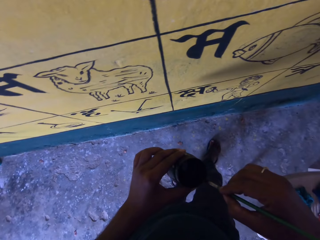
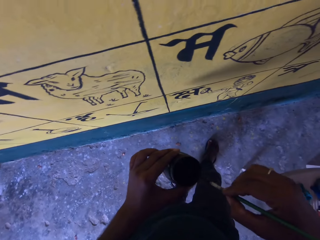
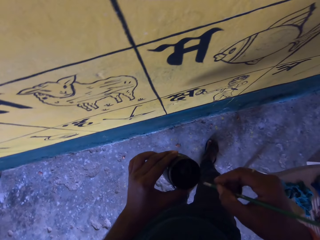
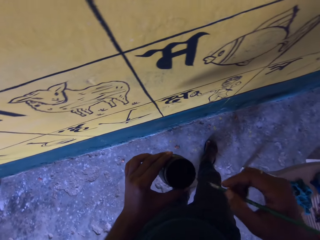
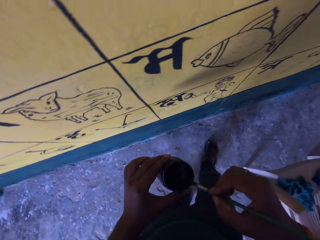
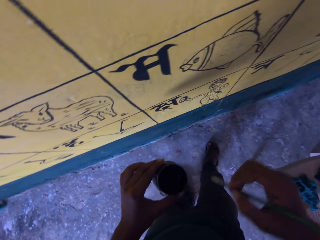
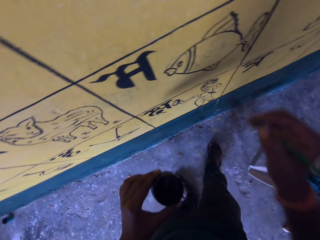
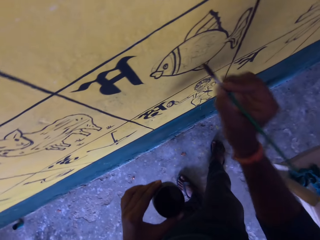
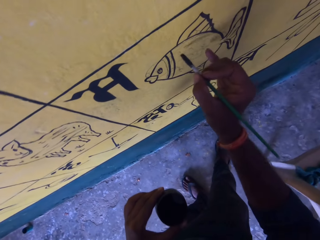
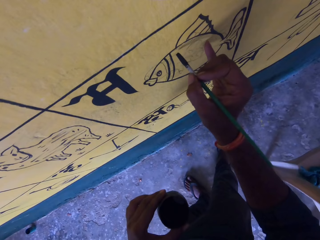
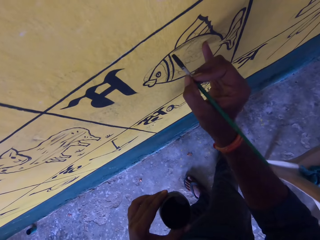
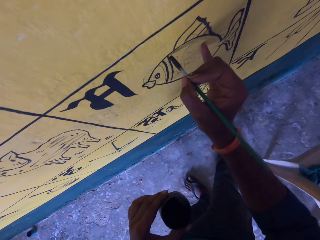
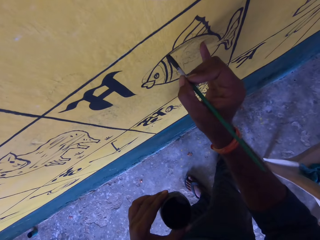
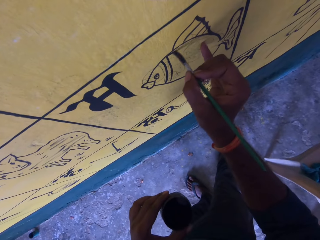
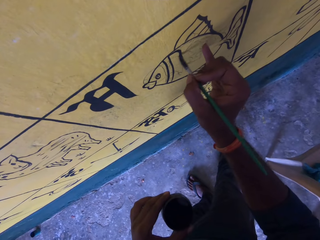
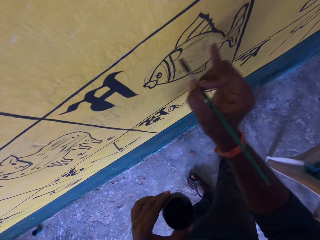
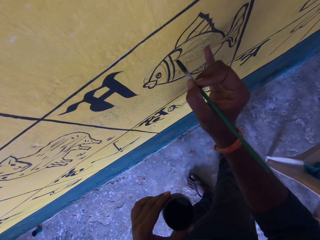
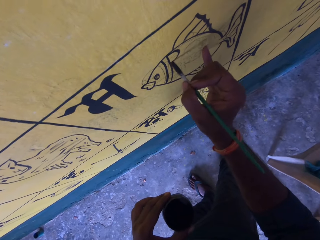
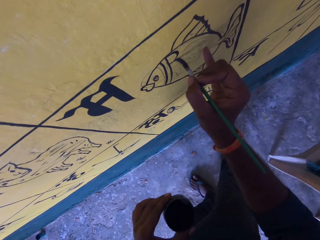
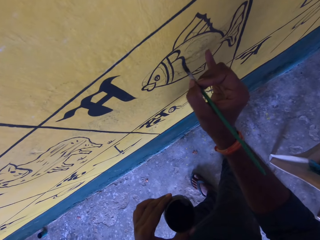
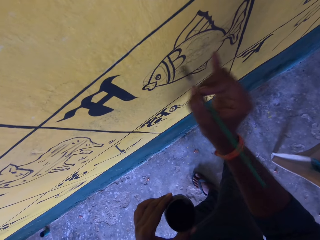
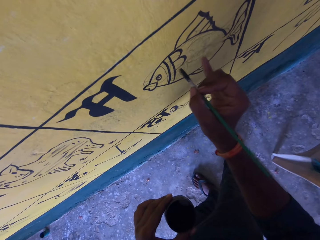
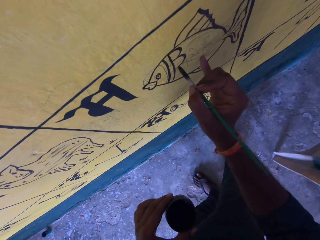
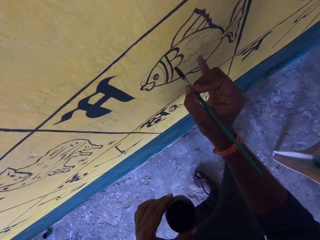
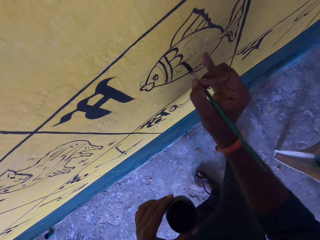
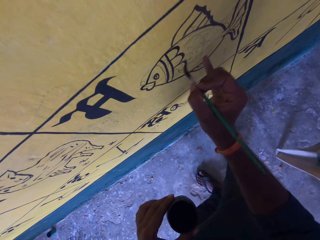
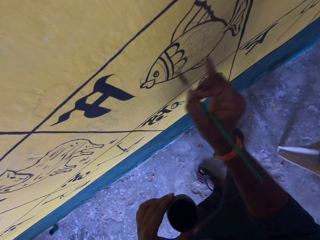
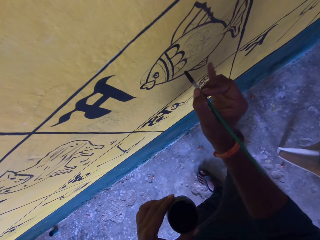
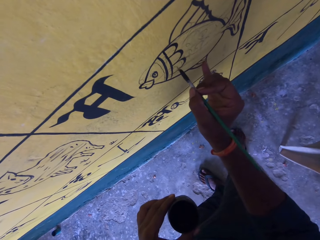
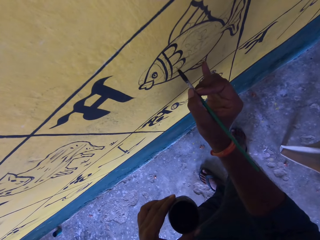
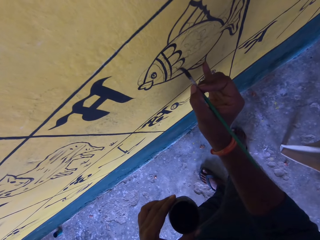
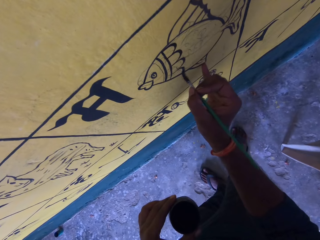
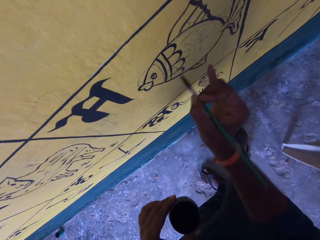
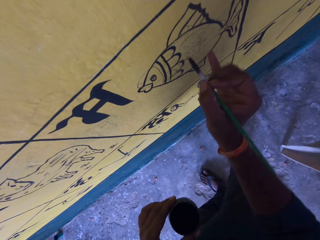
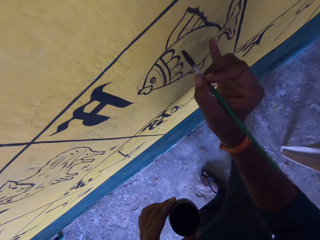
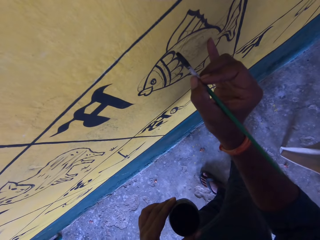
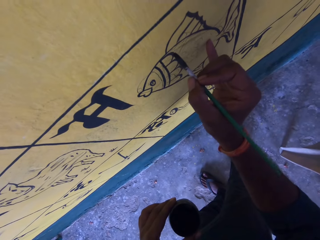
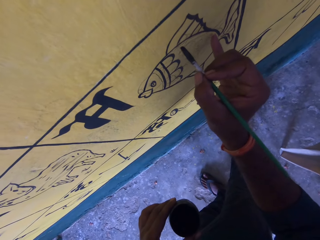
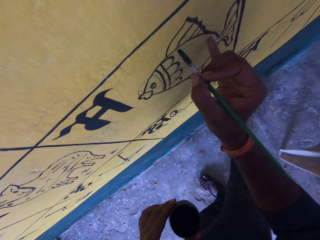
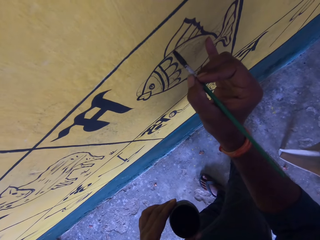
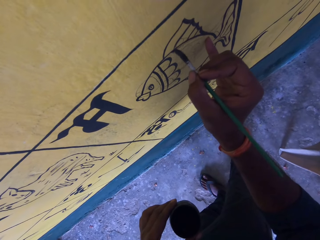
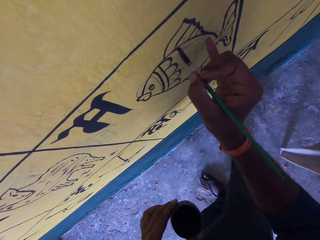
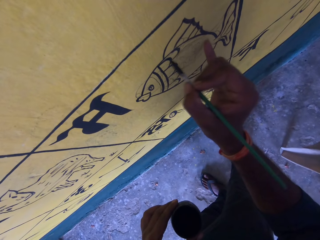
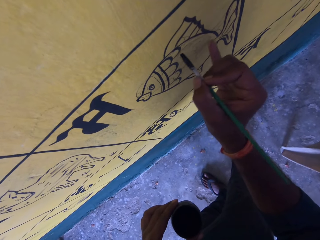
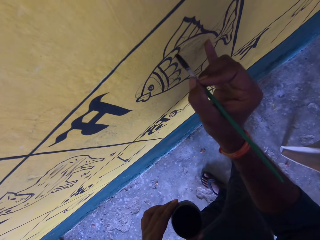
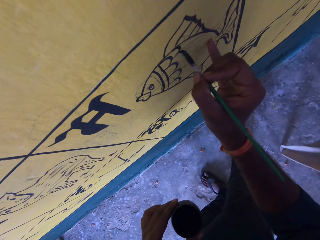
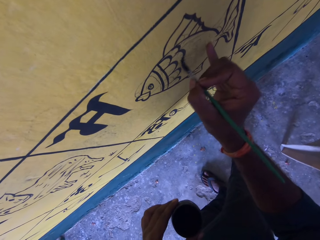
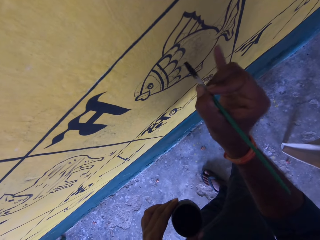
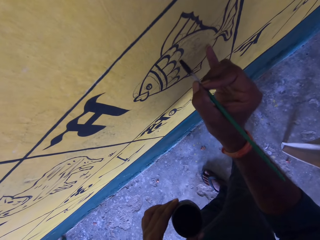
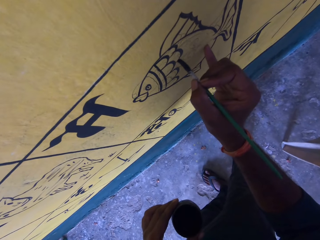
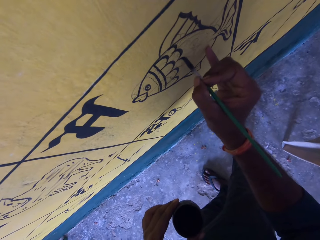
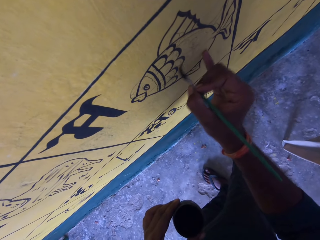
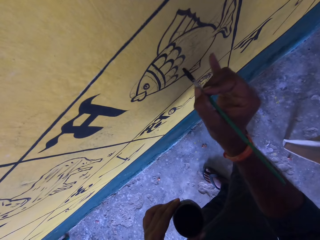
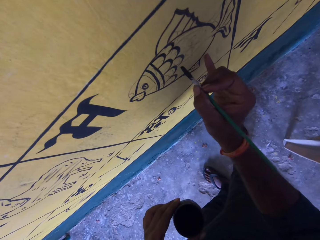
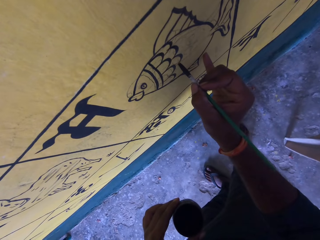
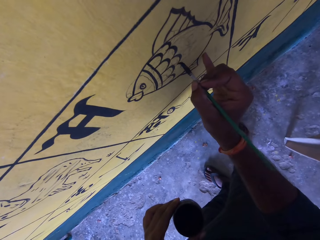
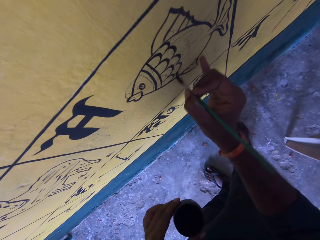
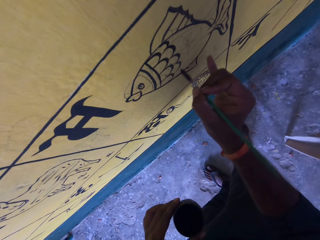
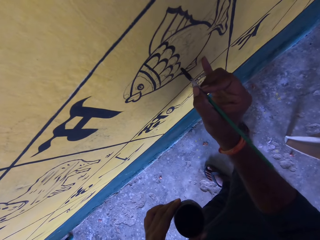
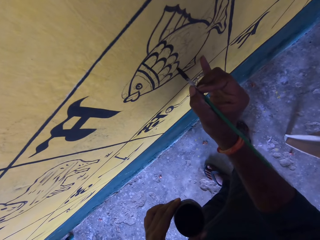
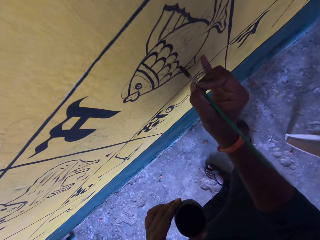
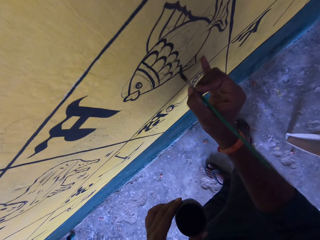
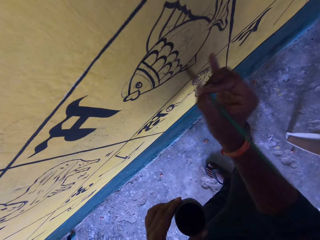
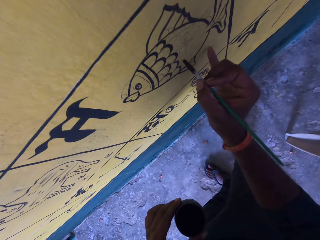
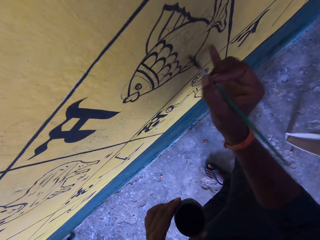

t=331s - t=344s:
The camera wearer dips the paint brush into the paint can. They wipe the paint brush on the edge of the paint can. They paint the paint wall with the paint brush. They hold the paint brush.

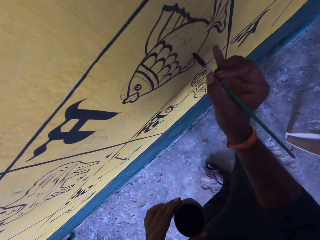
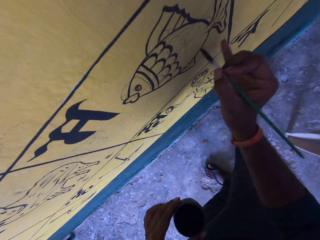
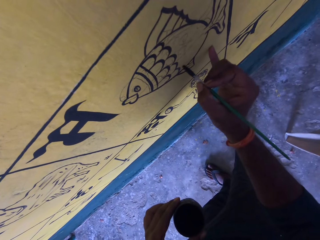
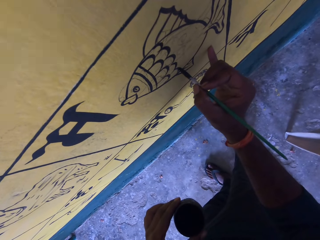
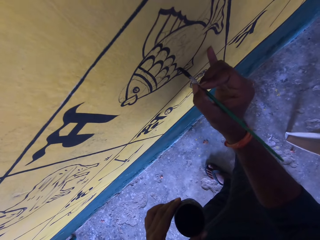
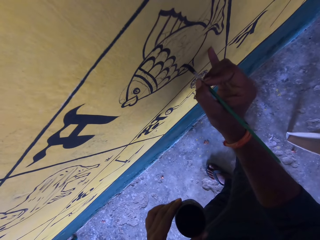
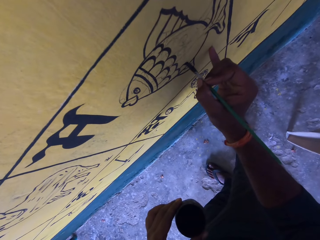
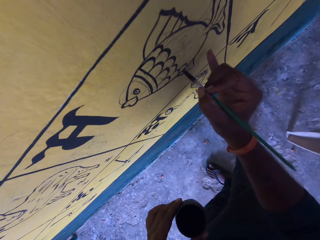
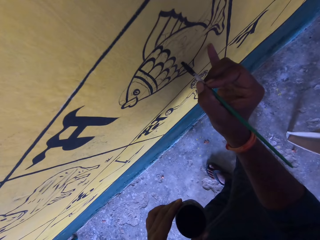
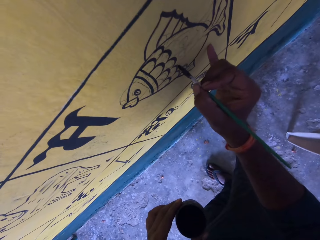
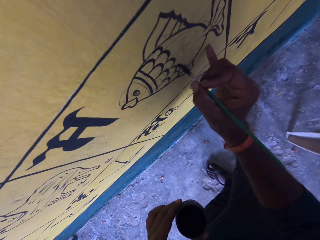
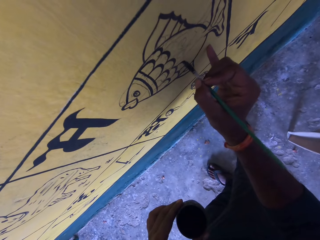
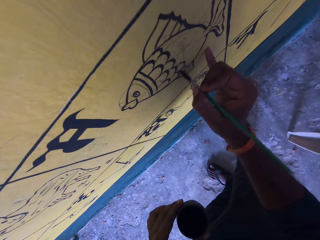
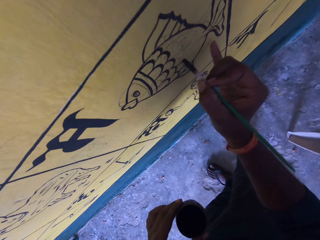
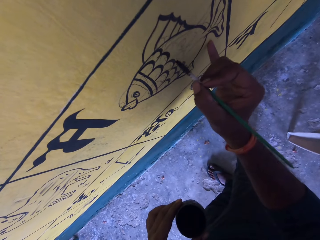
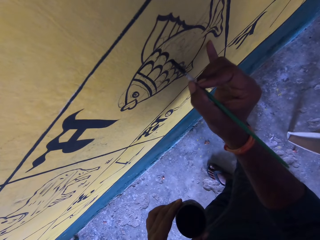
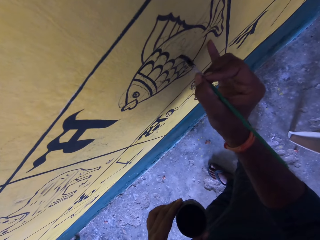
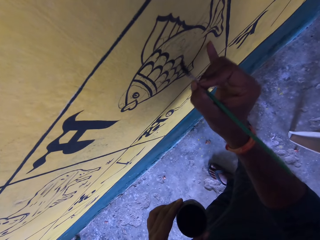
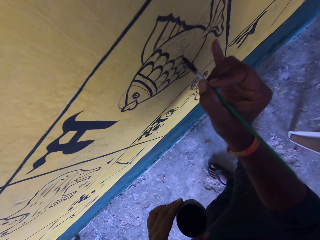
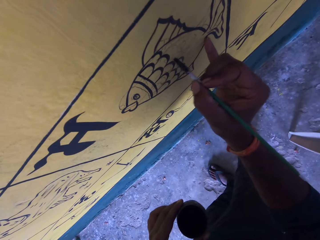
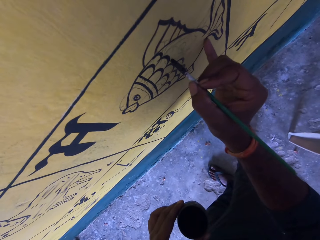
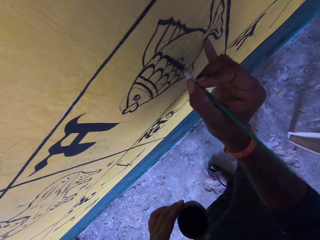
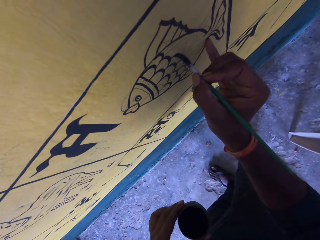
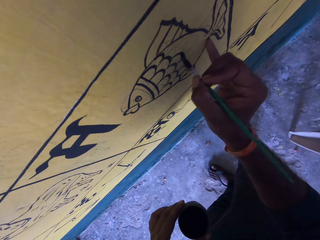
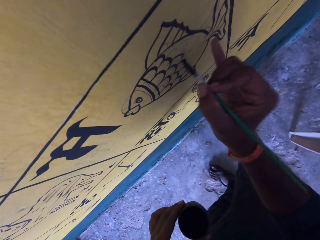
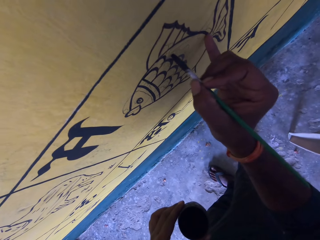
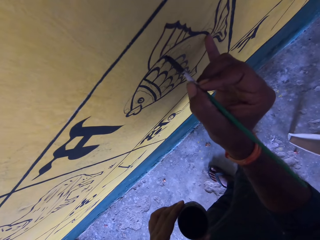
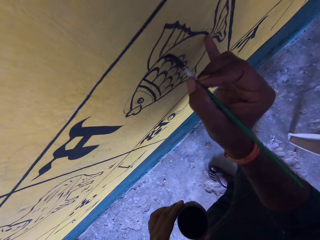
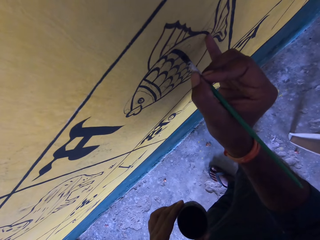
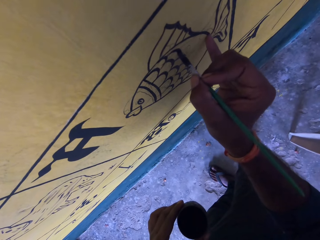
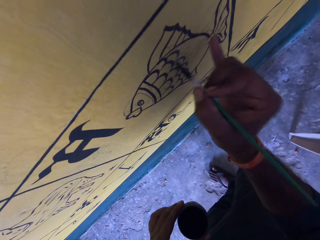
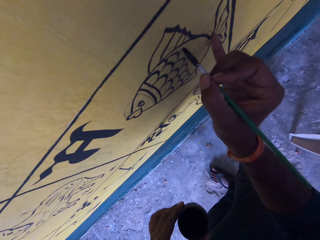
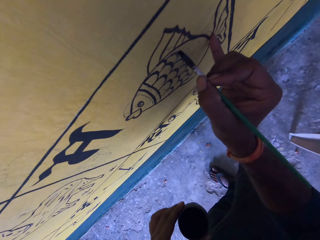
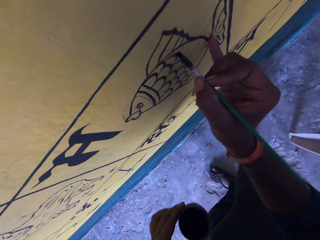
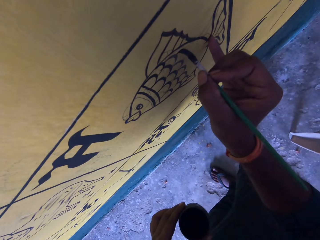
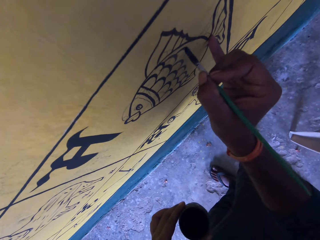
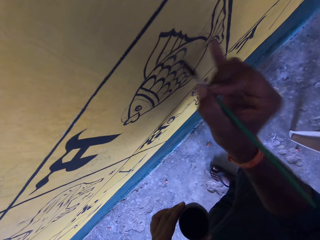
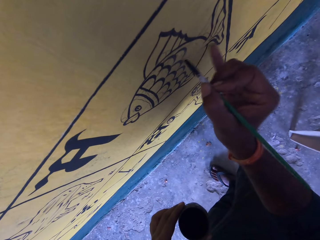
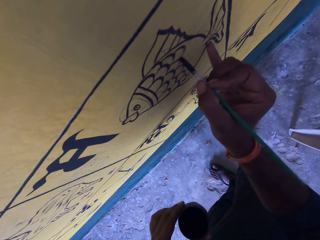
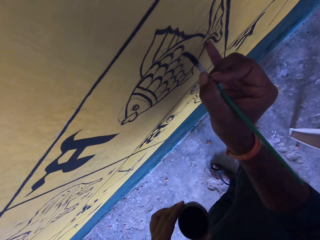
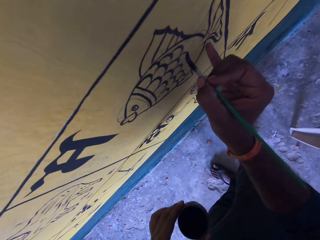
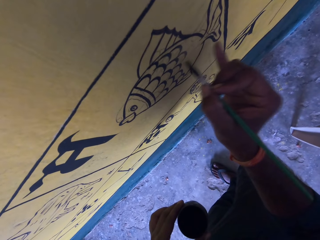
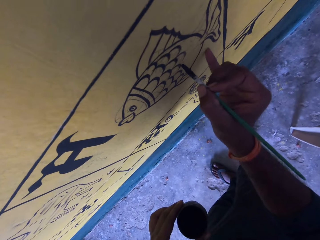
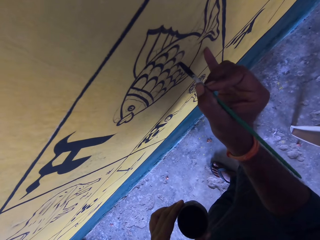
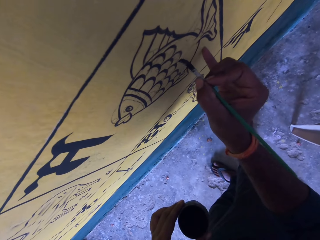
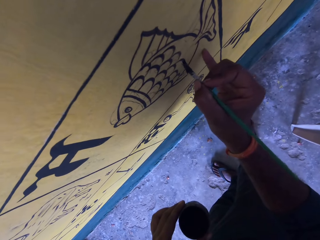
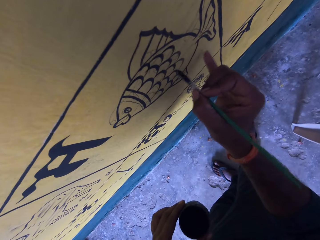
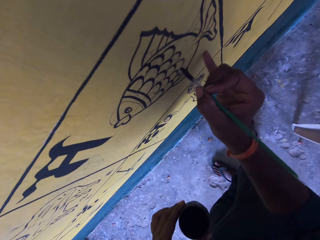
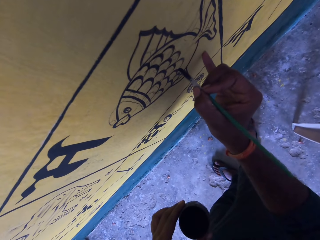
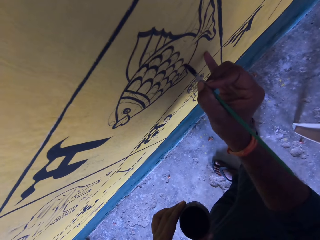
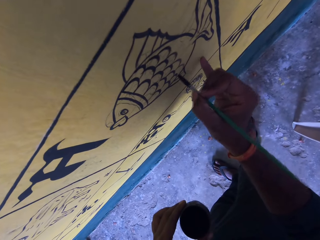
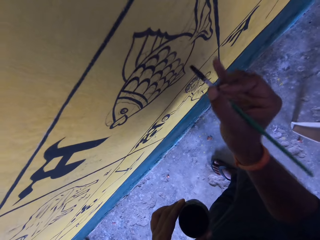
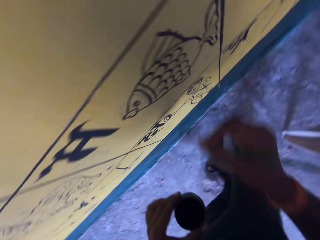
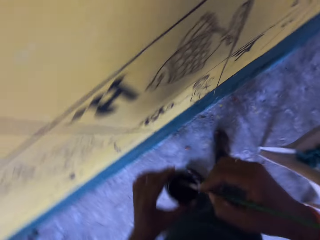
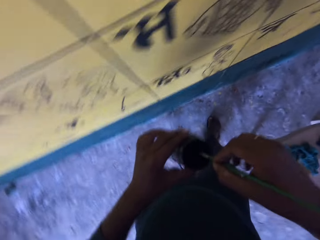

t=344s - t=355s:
The camera wearer paints on the picture. They draw on the picture. They hold the paint brush. They remove the paint brush from the paint wall.
